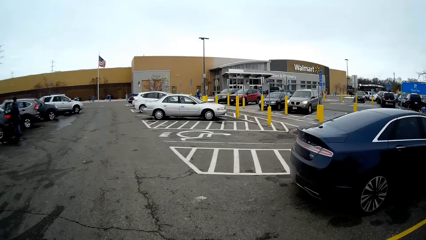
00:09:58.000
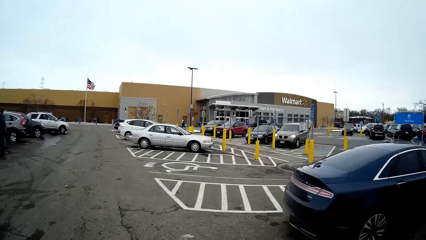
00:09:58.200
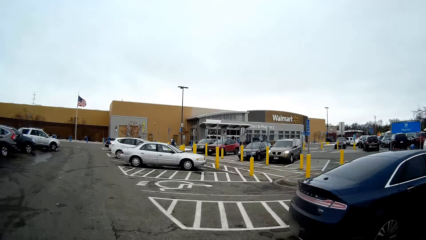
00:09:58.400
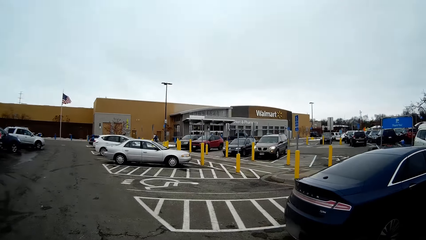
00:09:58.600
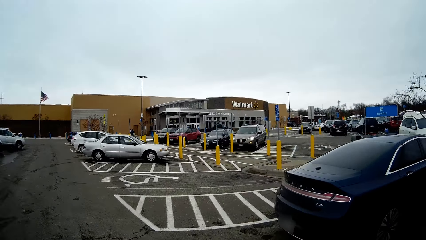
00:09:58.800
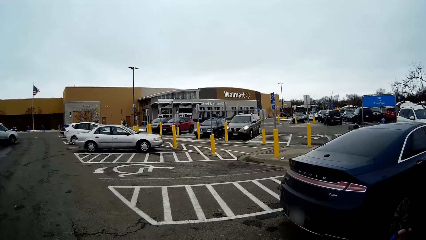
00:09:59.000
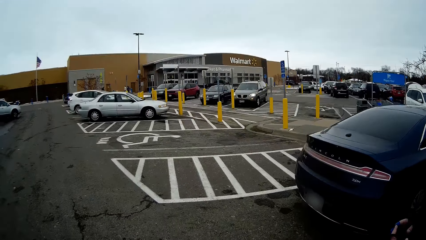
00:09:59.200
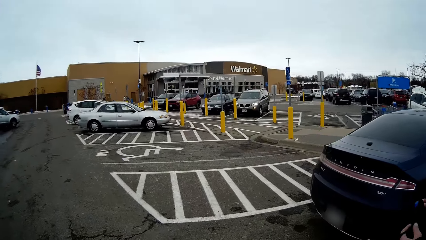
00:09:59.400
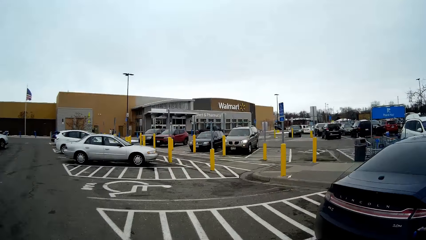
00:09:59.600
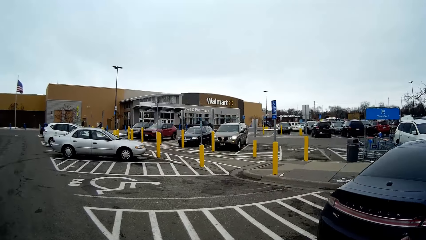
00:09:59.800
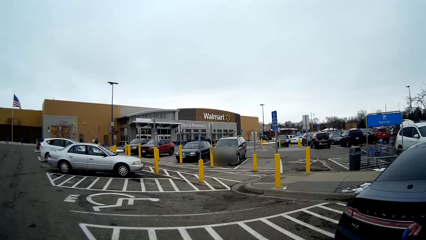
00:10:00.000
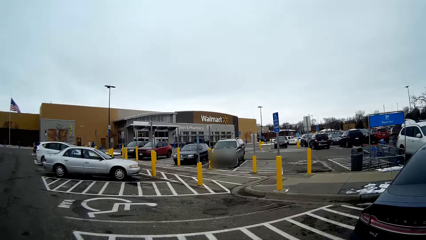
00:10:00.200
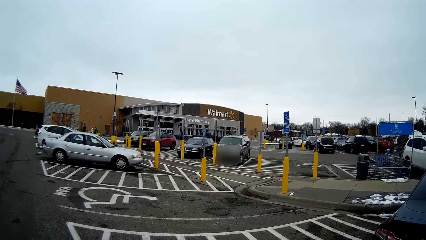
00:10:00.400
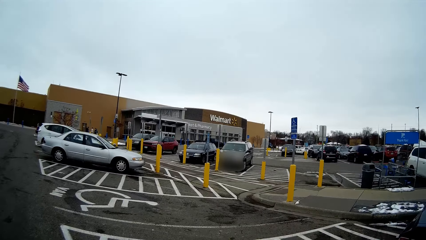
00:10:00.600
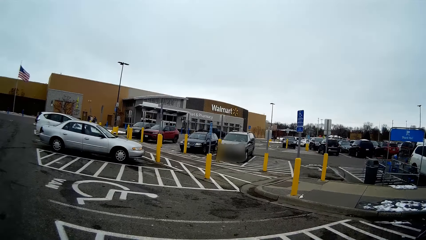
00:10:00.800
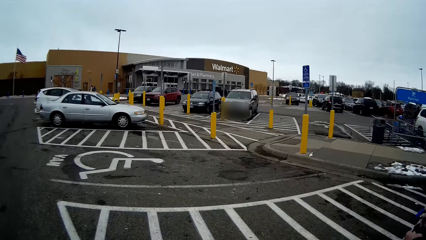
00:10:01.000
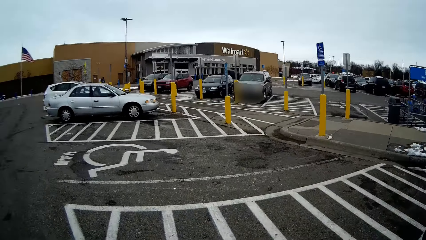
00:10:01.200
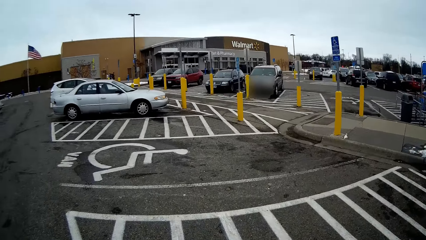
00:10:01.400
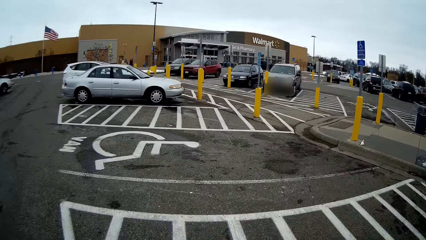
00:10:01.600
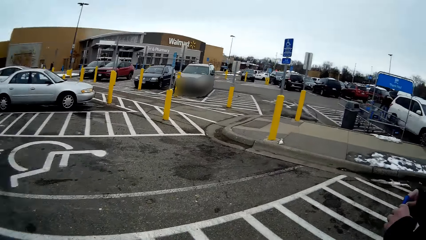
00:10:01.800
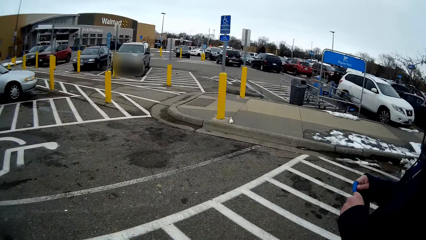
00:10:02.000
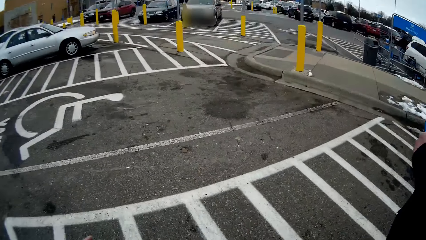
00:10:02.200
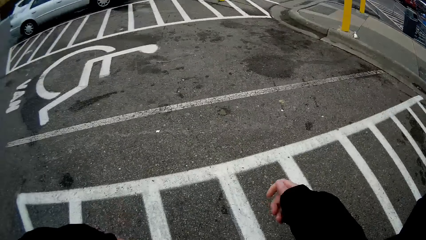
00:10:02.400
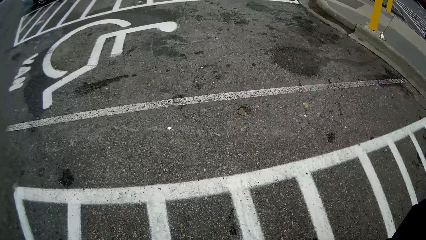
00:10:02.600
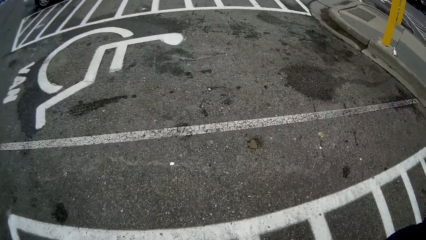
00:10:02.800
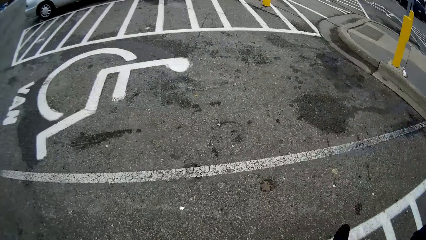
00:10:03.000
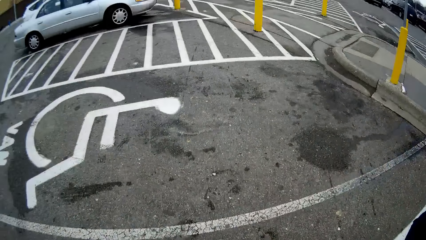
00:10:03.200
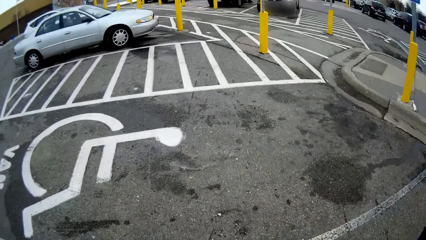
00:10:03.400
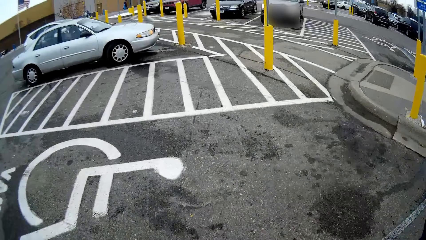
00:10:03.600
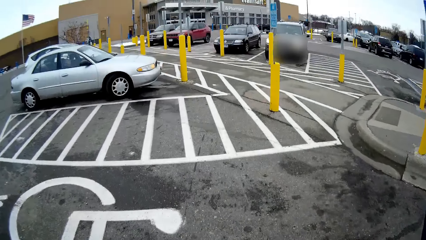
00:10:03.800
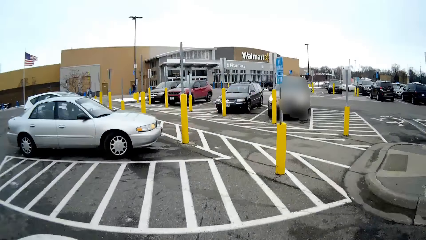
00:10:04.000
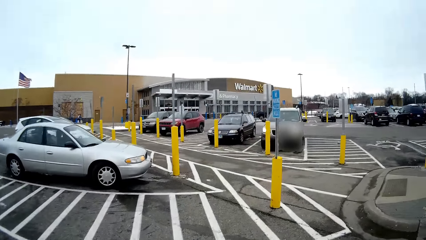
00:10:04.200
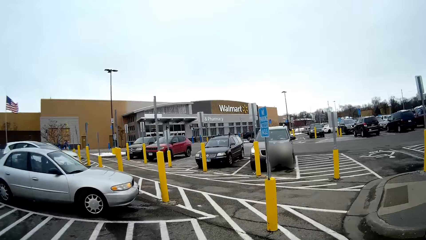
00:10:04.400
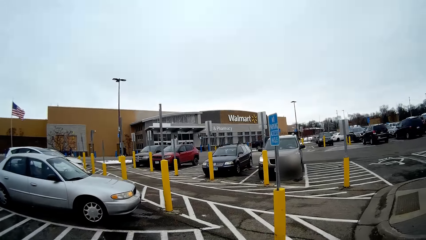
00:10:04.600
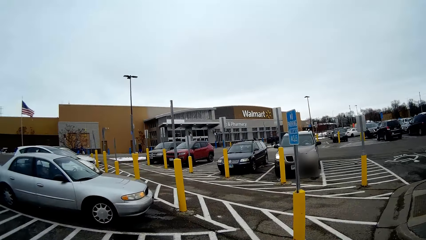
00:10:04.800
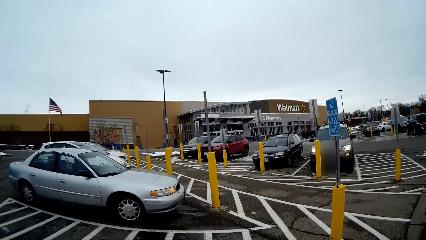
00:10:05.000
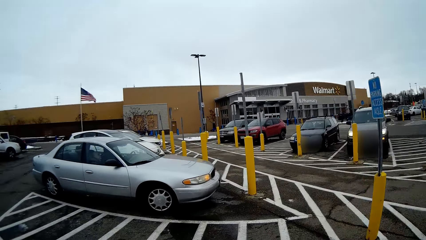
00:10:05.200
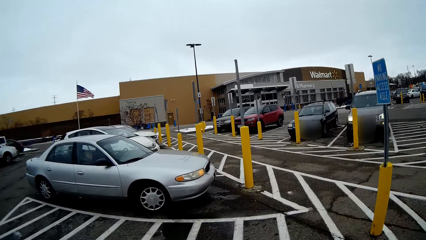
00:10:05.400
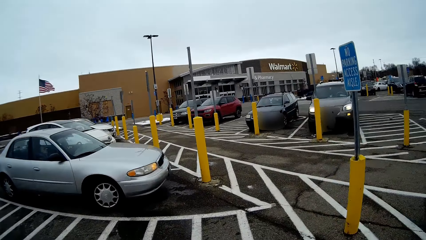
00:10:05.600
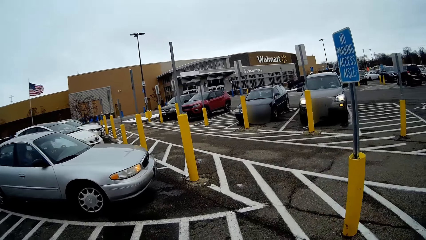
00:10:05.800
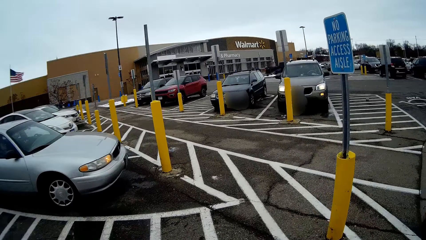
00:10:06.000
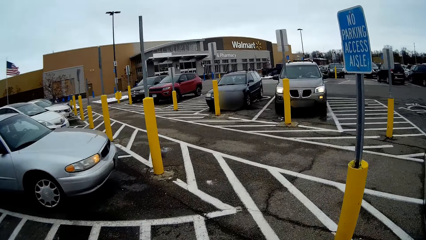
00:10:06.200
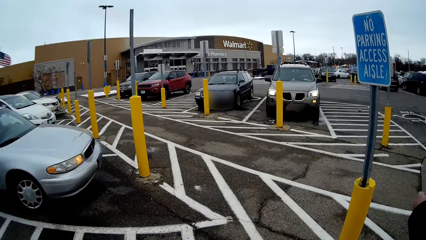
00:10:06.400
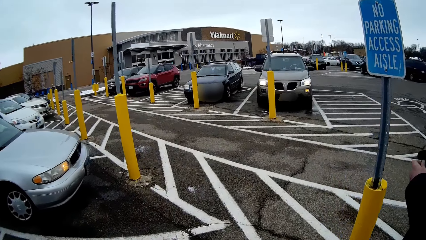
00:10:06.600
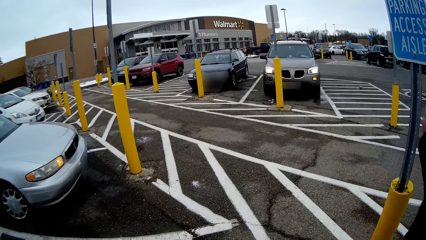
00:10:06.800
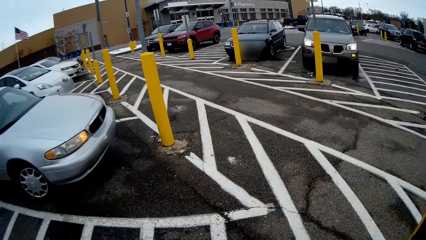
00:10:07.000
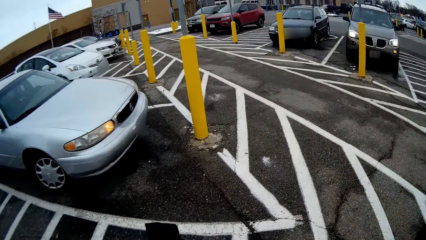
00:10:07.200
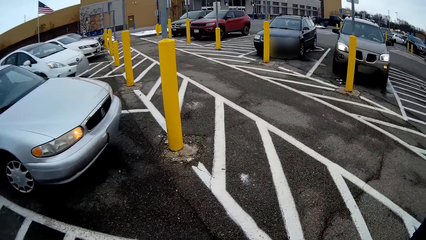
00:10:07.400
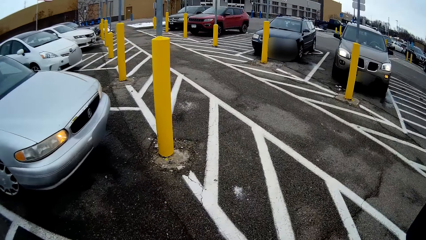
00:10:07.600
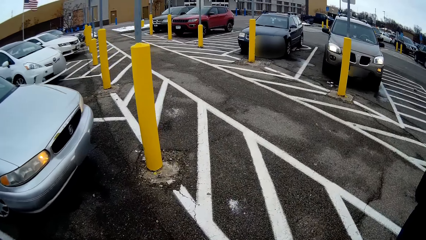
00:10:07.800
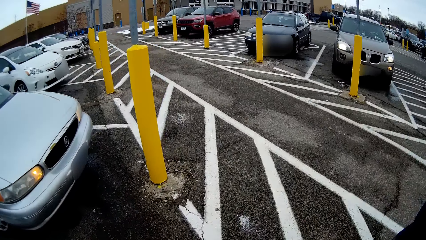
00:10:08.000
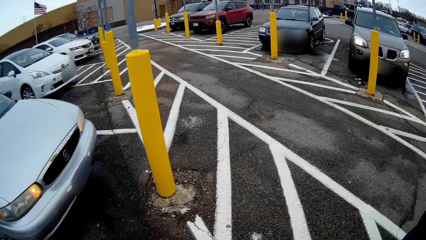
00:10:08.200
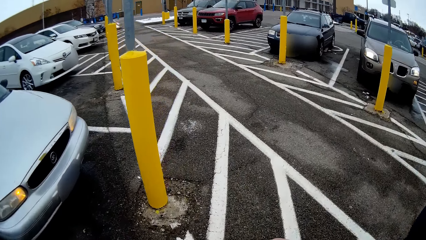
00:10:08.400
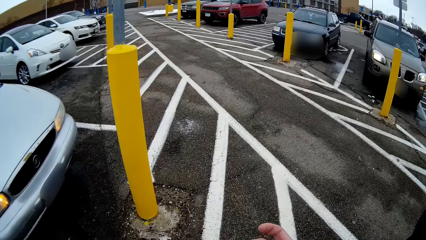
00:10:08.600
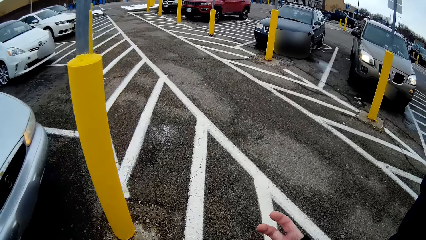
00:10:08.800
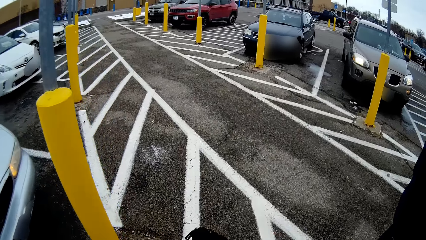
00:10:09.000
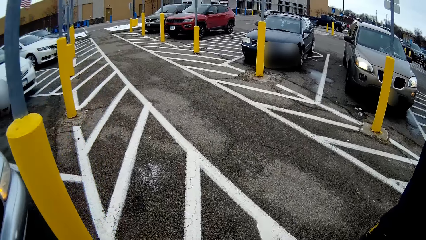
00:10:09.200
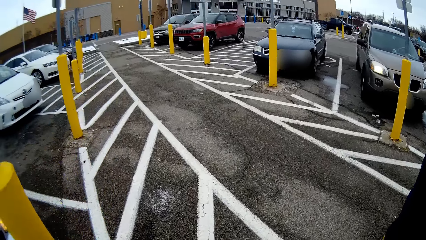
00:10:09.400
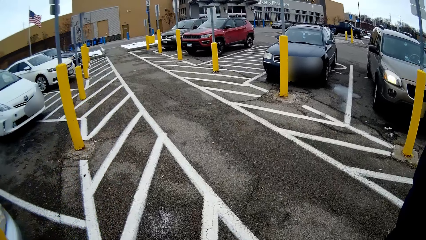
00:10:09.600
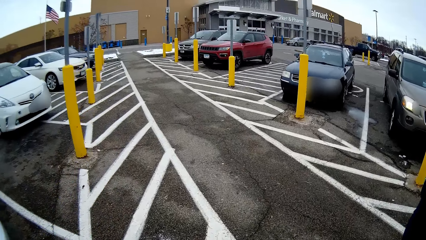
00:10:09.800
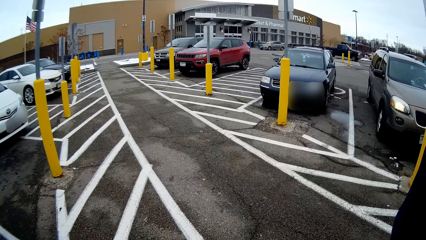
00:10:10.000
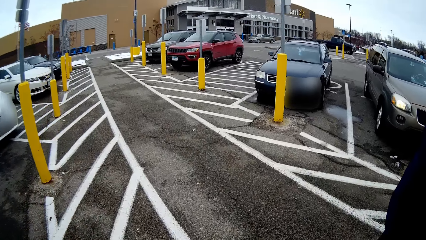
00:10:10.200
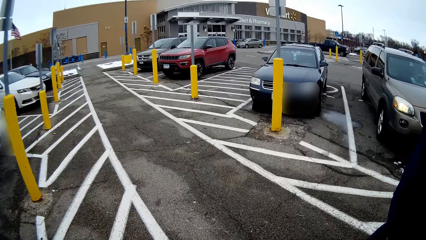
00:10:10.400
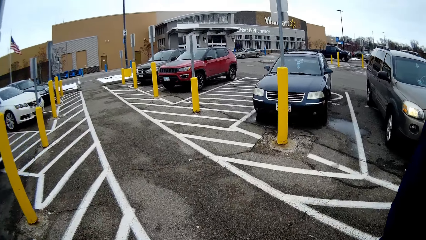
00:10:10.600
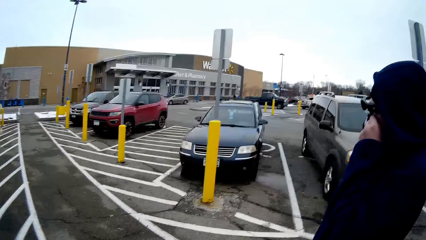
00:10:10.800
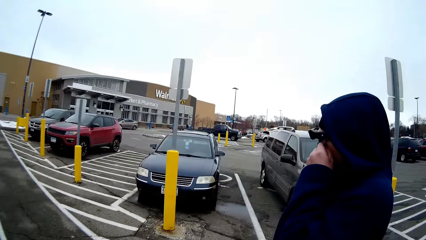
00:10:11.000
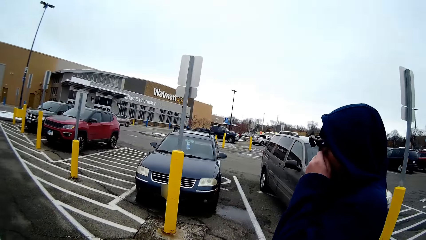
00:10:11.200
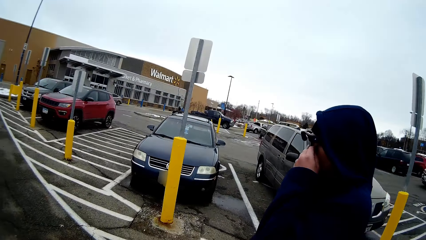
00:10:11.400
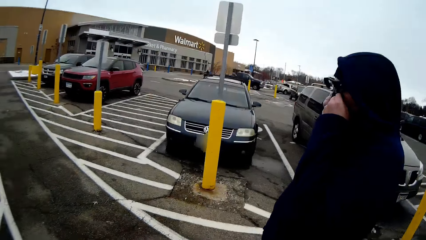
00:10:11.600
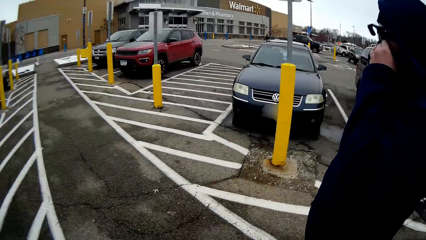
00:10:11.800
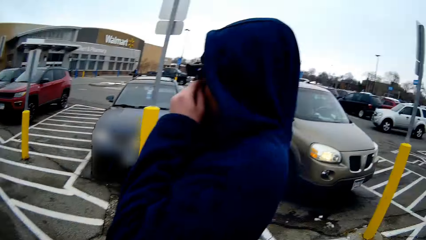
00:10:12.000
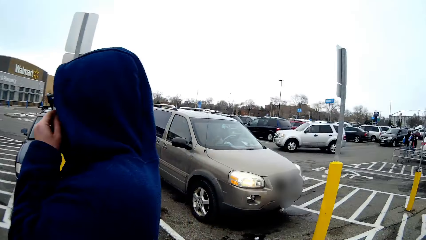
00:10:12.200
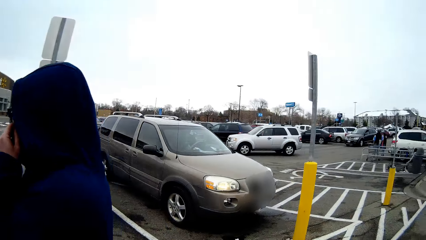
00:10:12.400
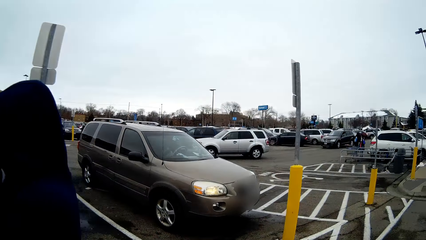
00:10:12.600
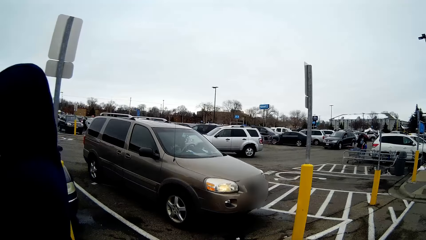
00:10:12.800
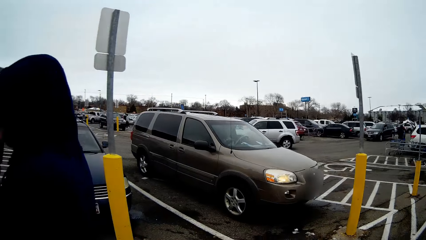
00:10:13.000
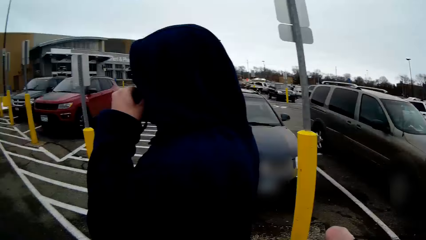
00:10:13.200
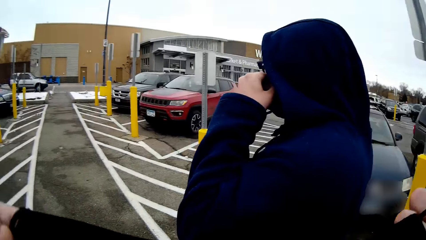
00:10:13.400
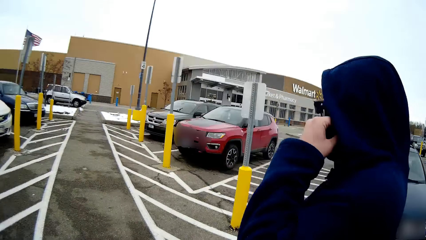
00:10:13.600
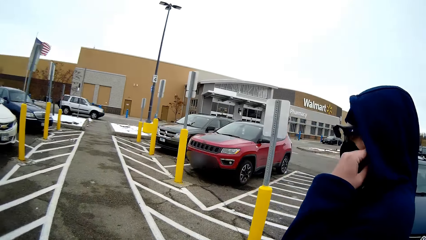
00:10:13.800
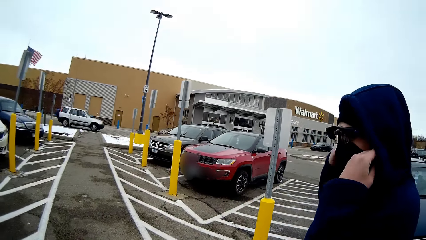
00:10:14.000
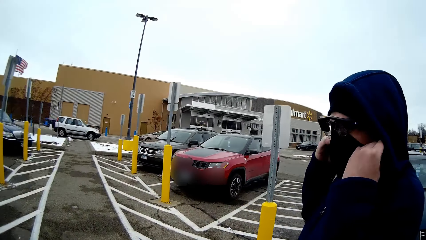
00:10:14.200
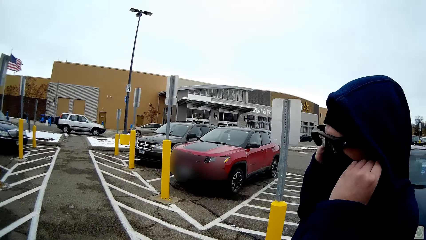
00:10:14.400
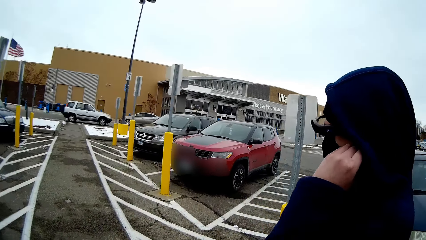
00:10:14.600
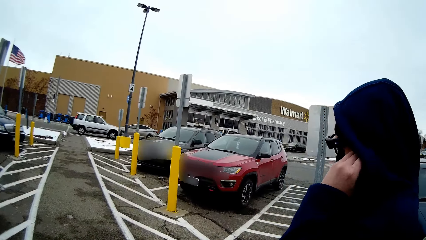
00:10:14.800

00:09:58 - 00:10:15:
The camera wearer looks around. They talk with a man. They turn around. They walk on the road with the man. They talk with the man. The man touches a mask. The camera wearer looks around. The man holds the mask.
